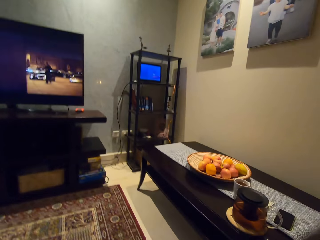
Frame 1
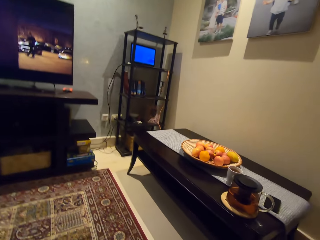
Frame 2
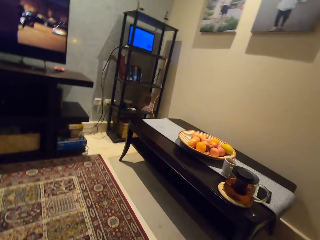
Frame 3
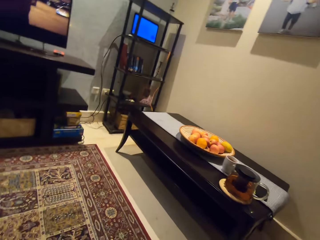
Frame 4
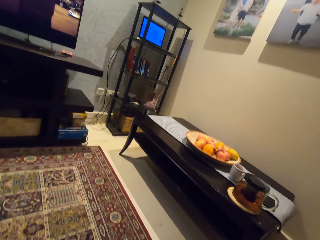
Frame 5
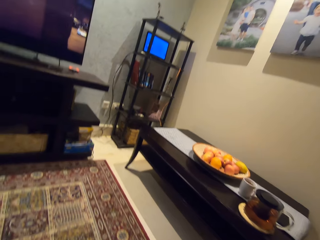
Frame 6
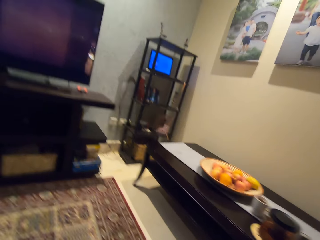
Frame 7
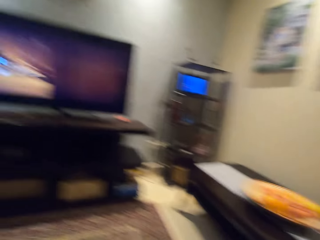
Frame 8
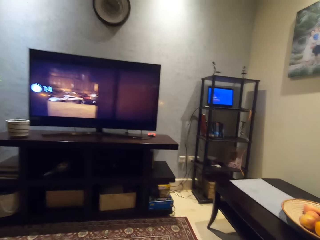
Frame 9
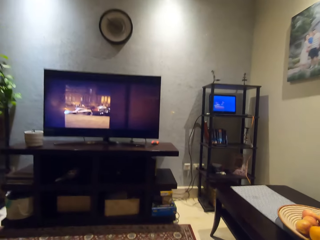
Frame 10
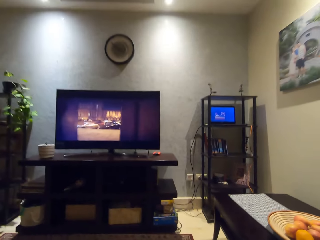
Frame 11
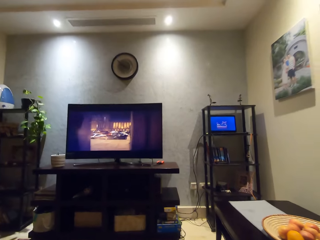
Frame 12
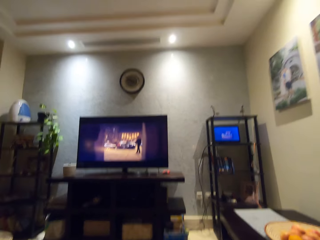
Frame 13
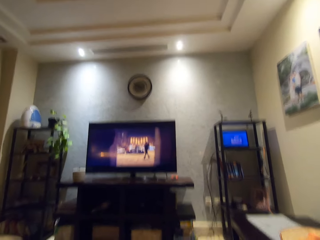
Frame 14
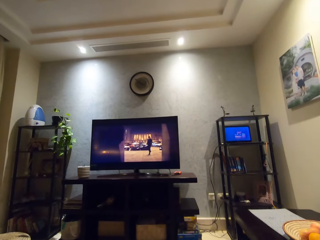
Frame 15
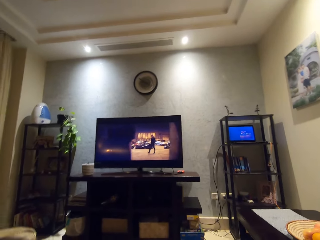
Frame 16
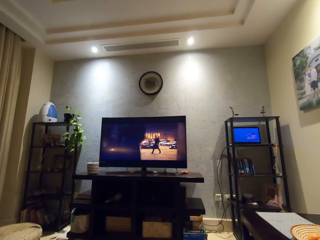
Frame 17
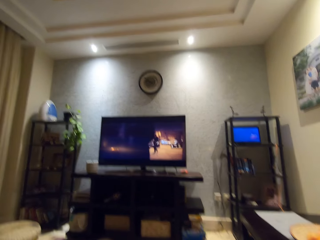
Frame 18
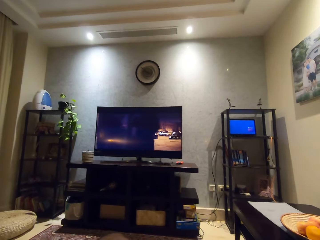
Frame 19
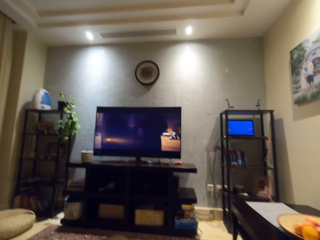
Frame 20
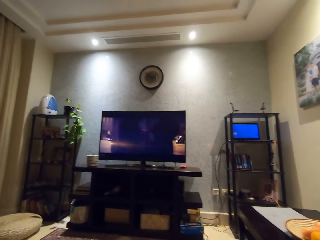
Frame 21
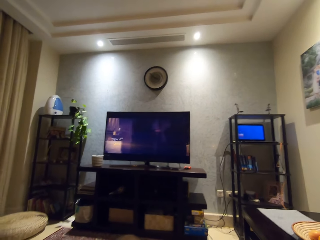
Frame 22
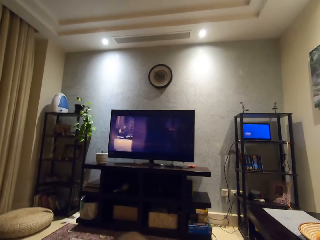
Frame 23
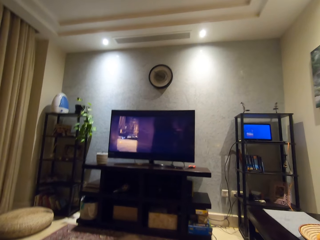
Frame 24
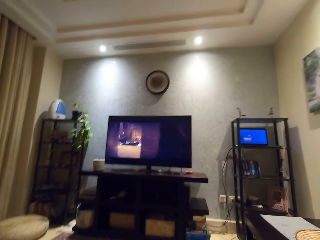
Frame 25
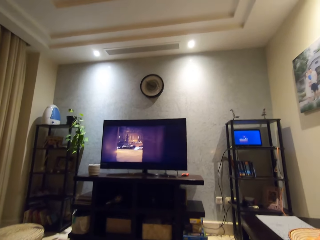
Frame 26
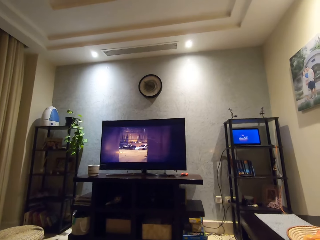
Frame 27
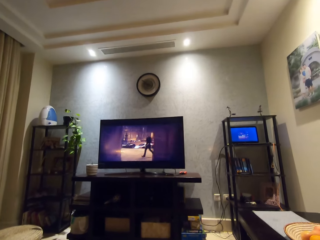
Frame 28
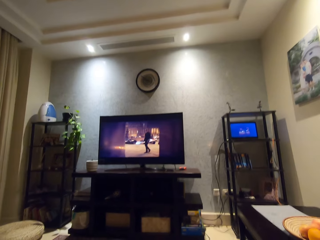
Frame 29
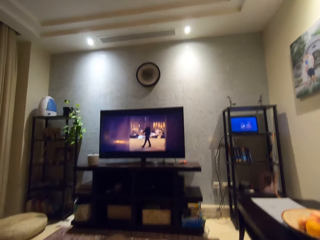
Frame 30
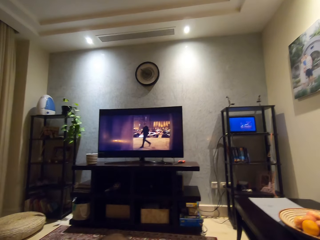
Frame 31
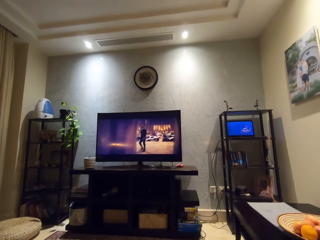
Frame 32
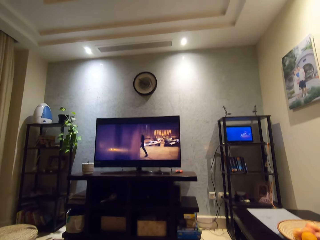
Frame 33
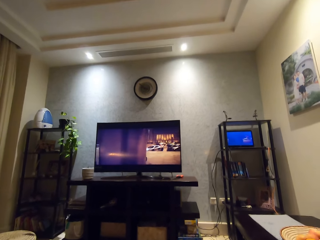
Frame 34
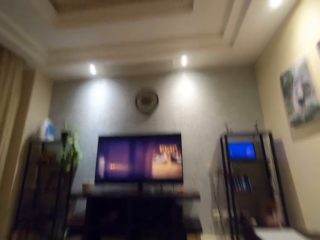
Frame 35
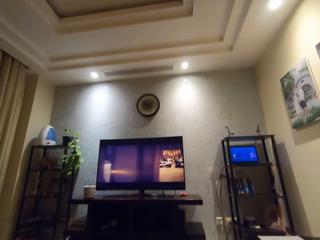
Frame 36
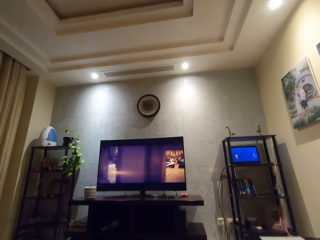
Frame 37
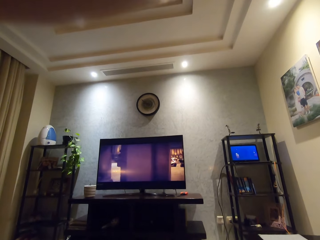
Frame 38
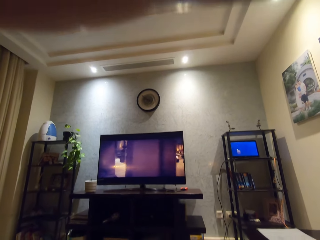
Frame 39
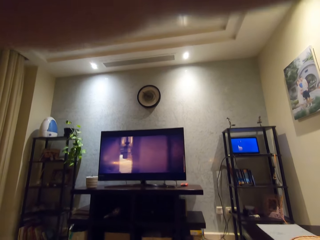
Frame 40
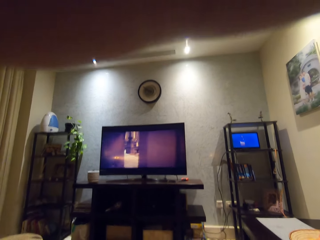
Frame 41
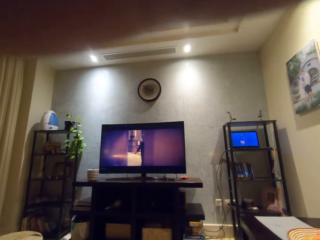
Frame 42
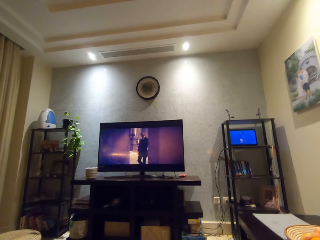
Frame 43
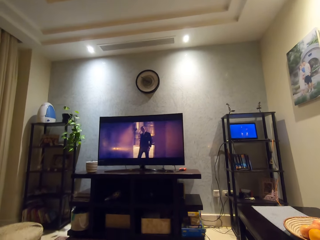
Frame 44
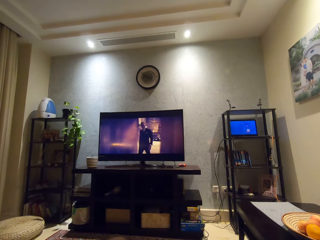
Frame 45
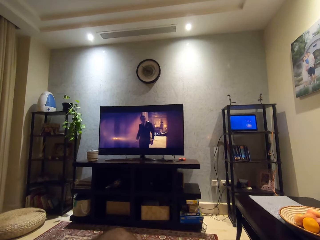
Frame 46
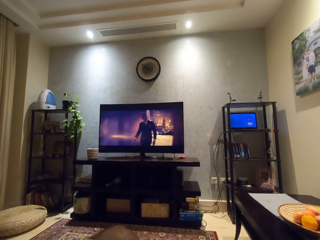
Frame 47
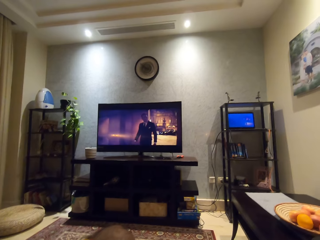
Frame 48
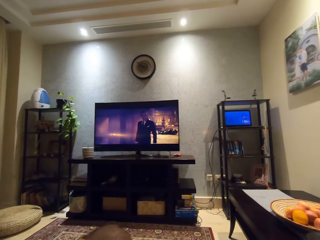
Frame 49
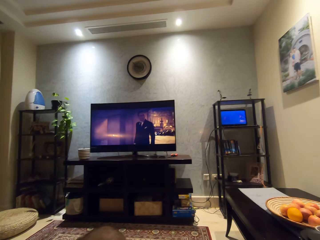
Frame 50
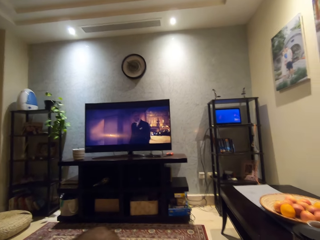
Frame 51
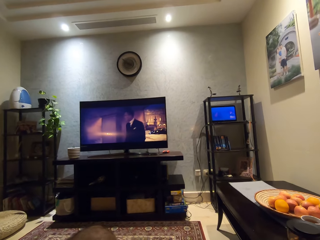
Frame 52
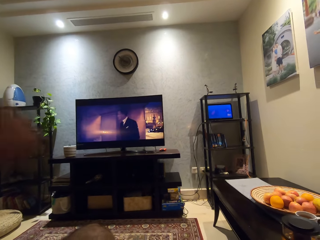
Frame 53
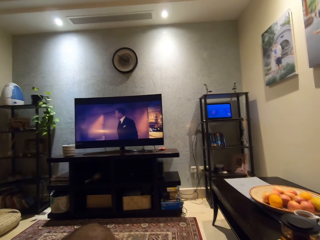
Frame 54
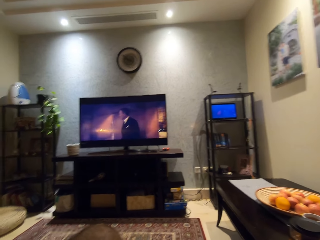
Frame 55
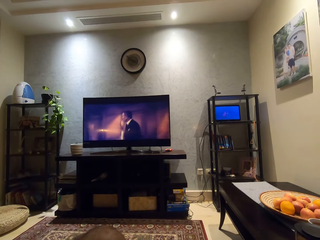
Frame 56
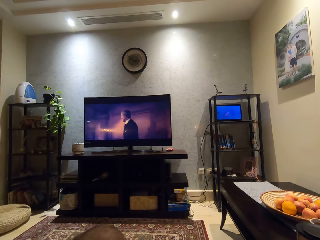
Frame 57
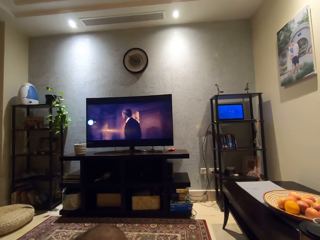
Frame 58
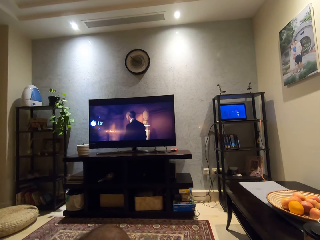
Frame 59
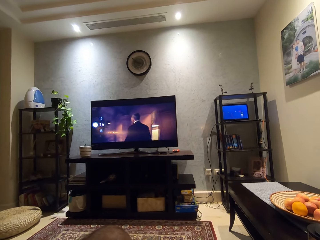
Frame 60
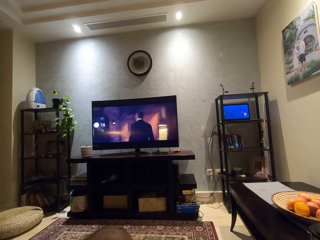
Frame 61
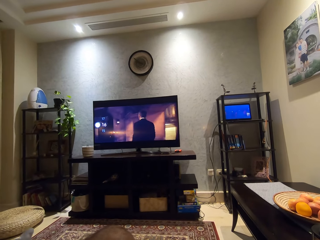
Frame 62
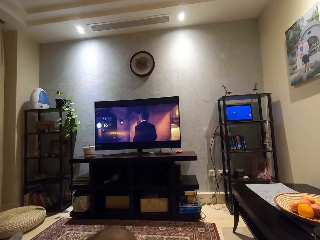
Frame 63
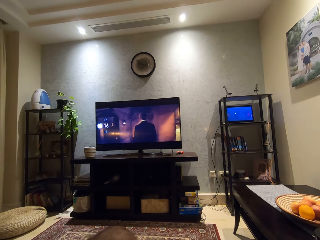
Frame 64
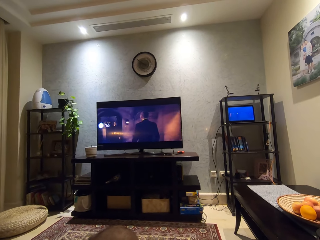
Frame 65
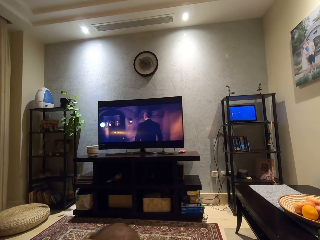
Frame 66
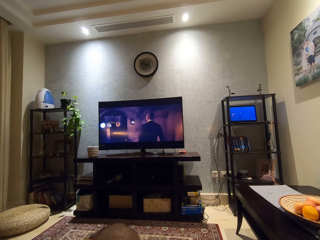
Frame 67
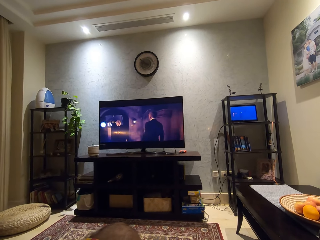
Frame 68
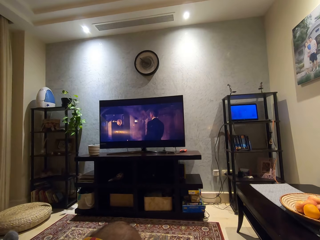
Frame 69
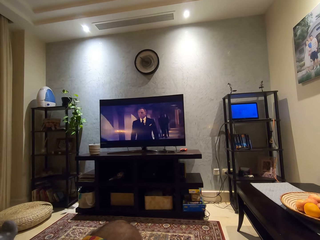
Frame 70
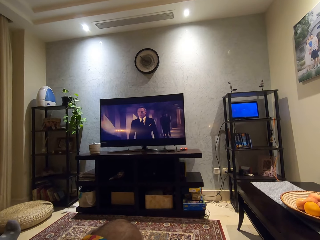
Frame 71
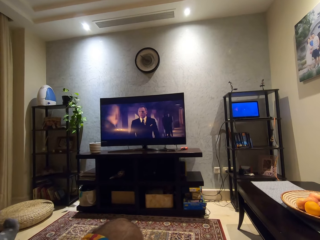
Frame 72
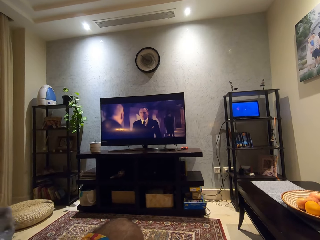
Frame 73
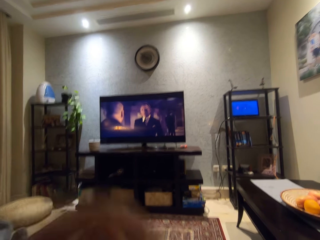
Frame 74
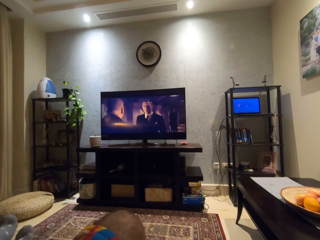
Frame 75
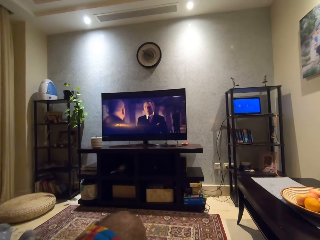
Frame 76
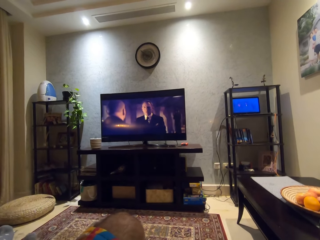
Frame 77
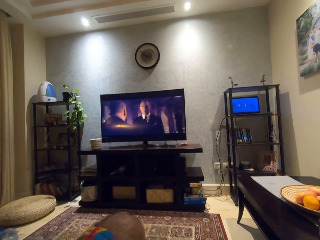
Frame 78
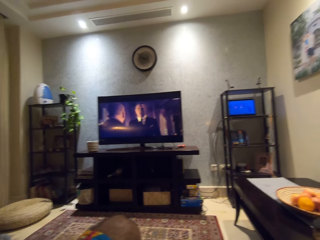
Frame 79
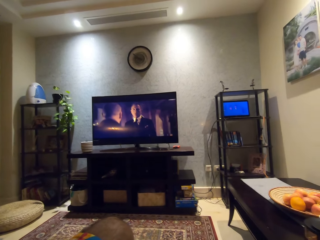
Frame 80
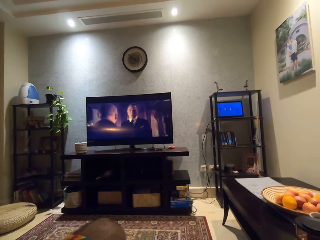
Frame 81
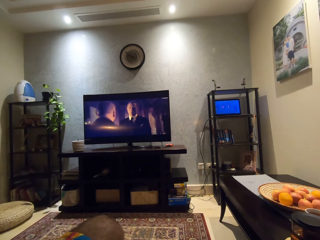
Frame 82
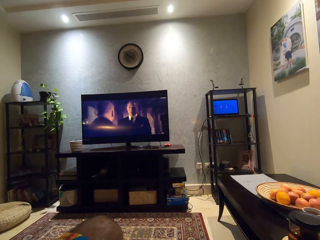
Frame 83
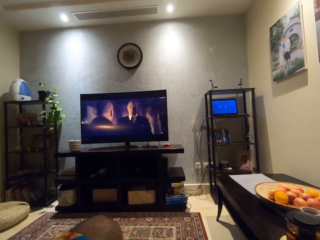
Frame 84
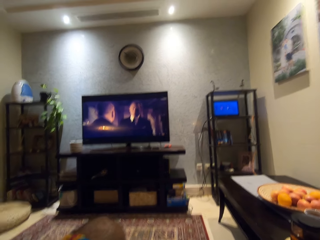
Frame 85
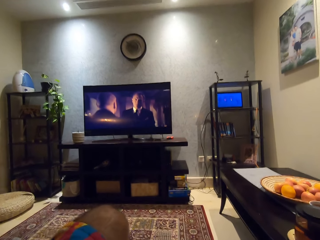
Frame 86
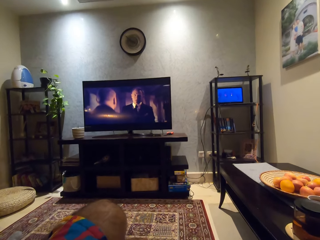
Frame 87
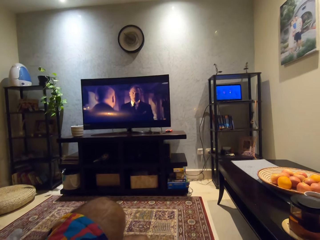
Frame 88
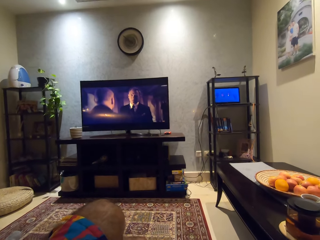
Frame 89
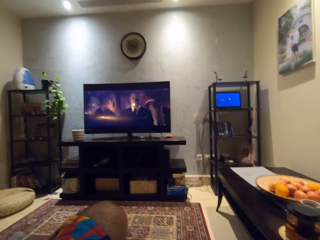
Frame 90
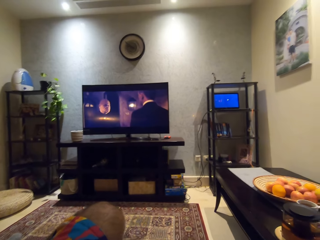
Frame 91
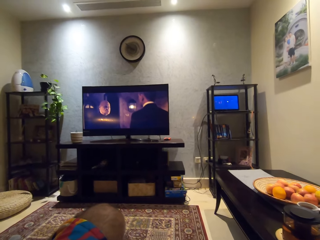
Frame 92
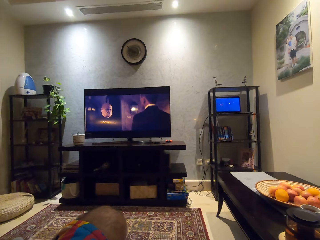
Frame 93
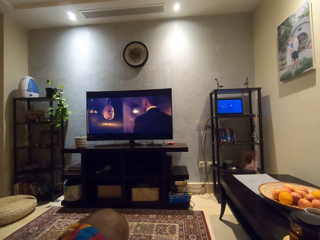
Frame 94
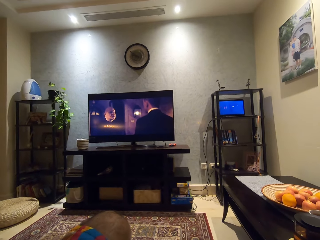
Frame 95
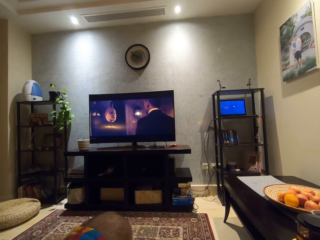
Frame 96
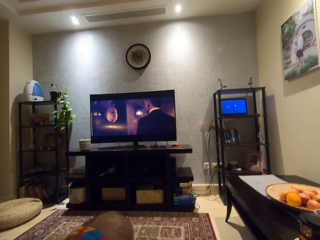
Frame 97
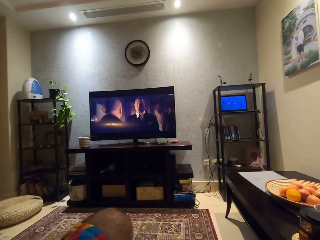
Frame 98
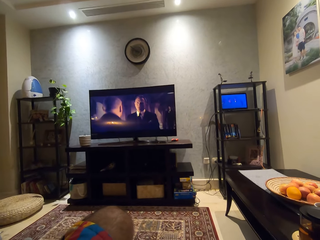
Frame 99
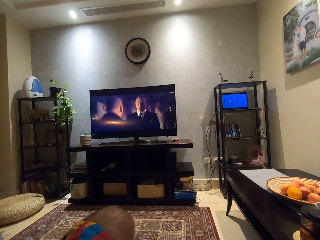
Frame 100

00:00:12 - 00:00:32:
The camera wearer watches television in the room. He adjusts the camera with his left hand. He lowers his left hand. He raises his left hand.
